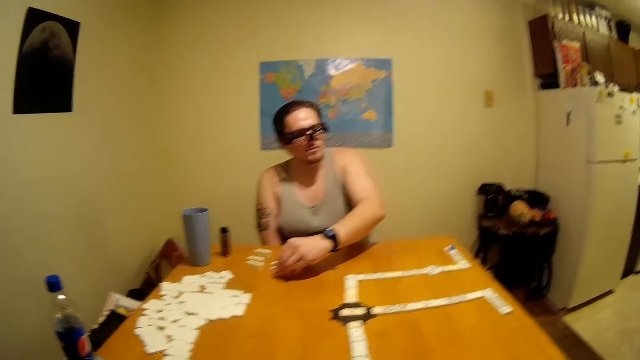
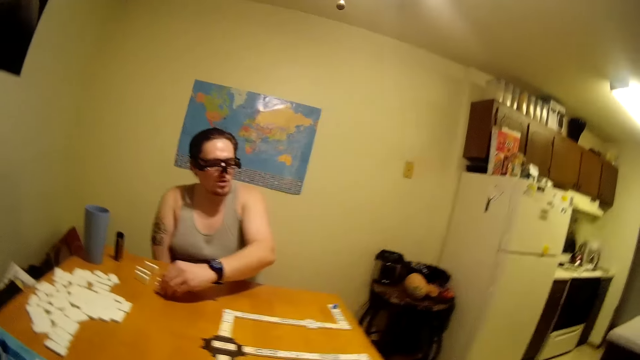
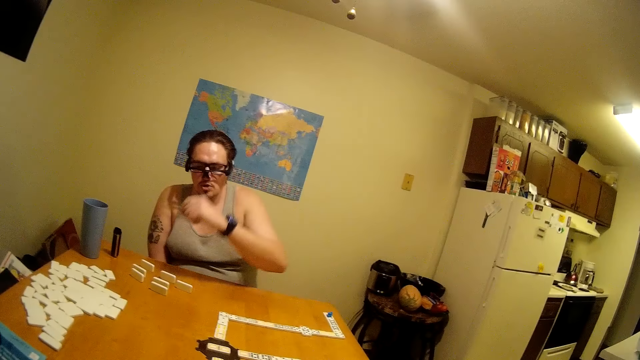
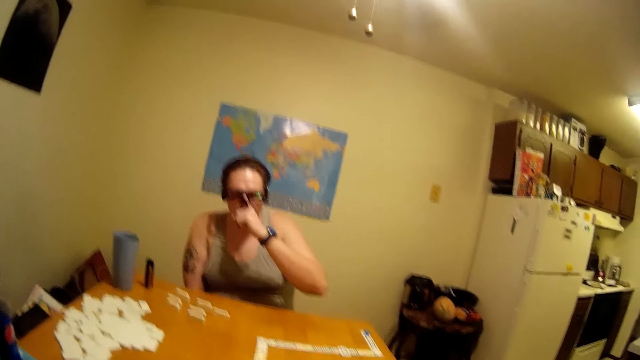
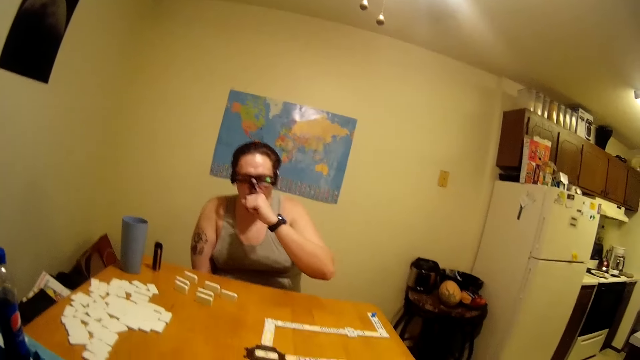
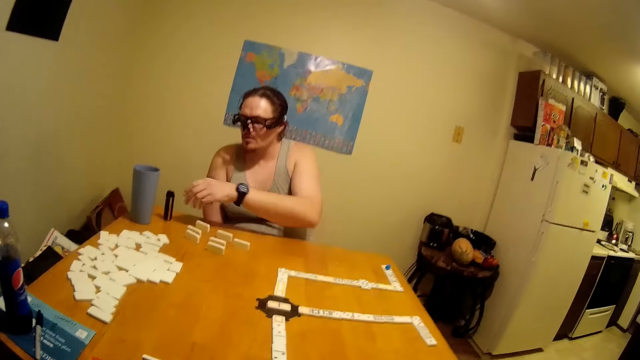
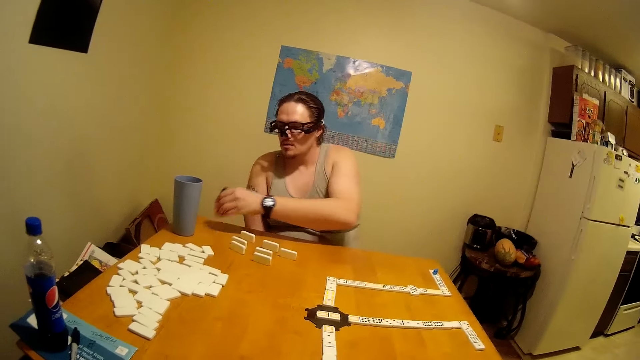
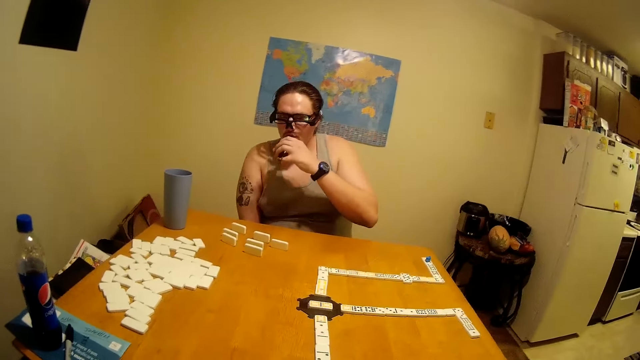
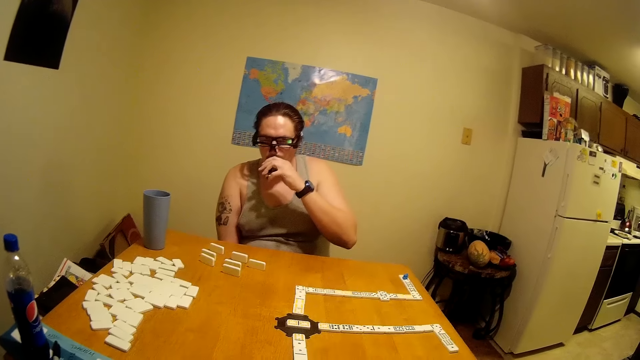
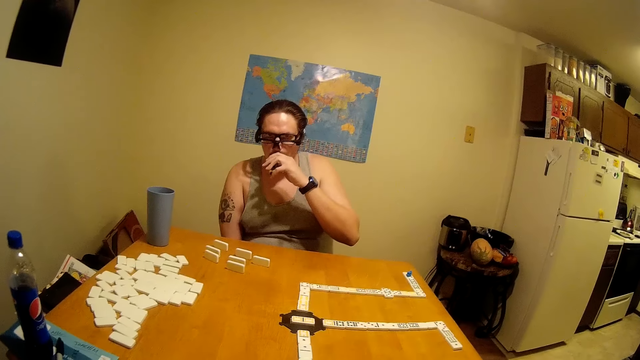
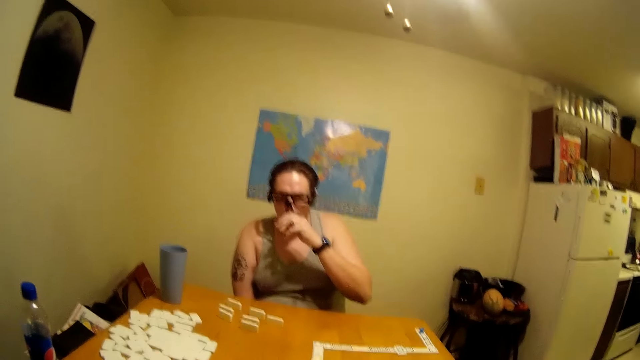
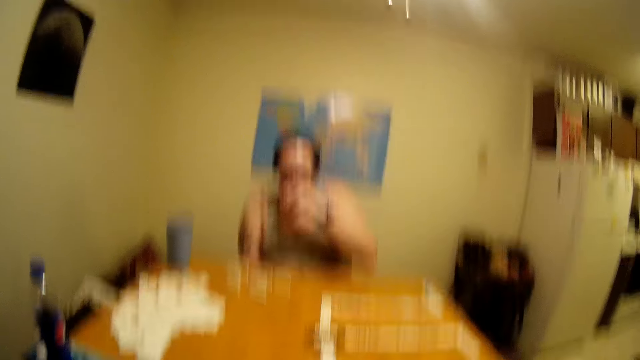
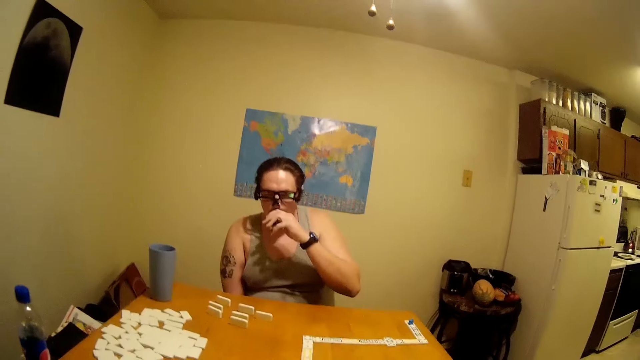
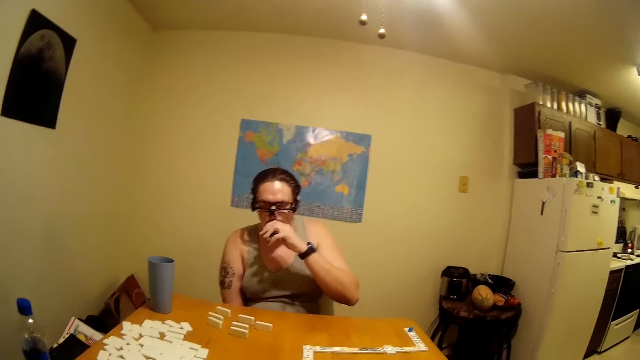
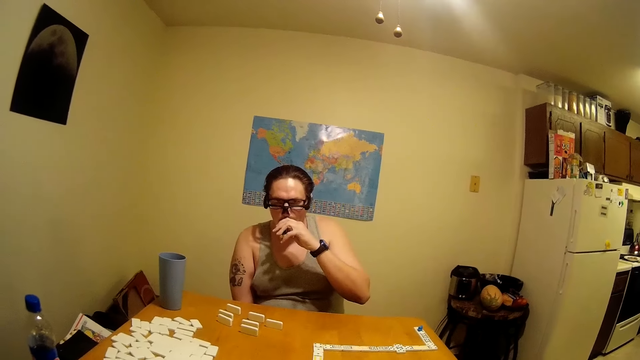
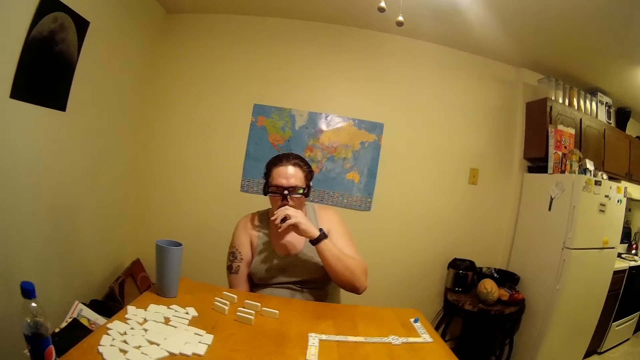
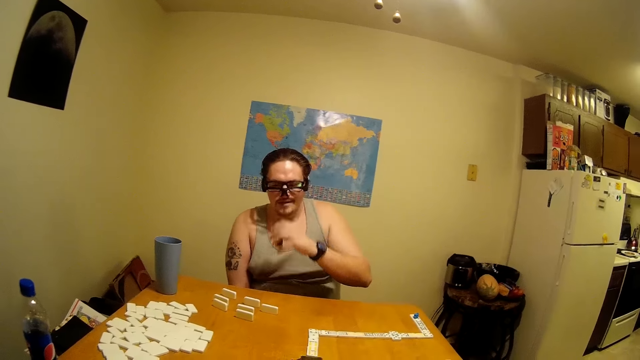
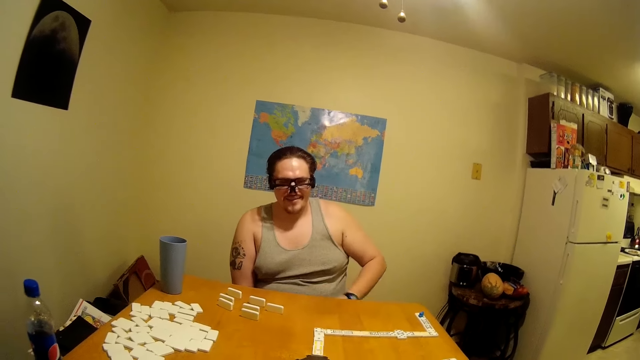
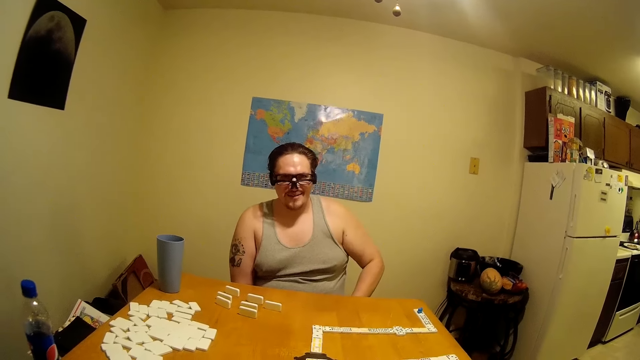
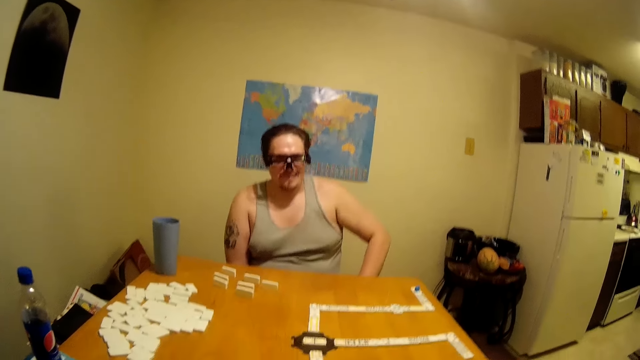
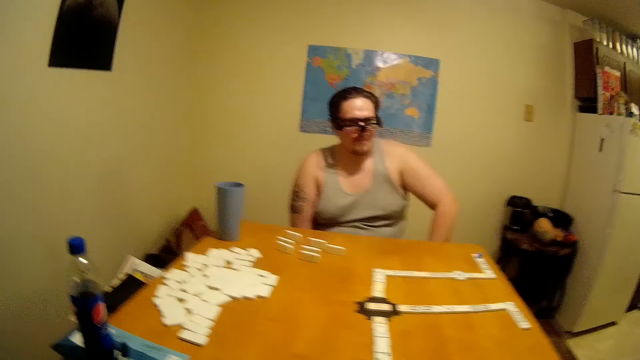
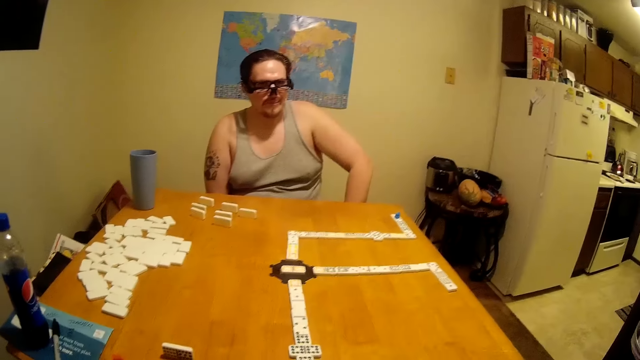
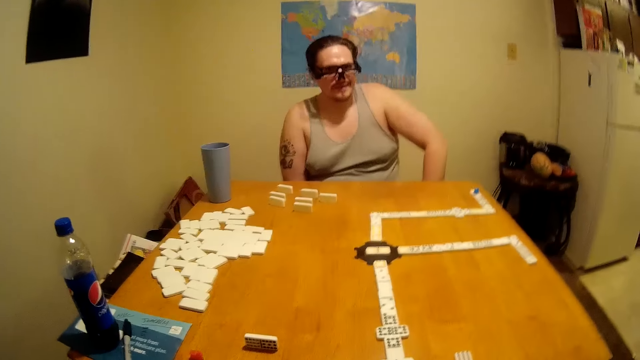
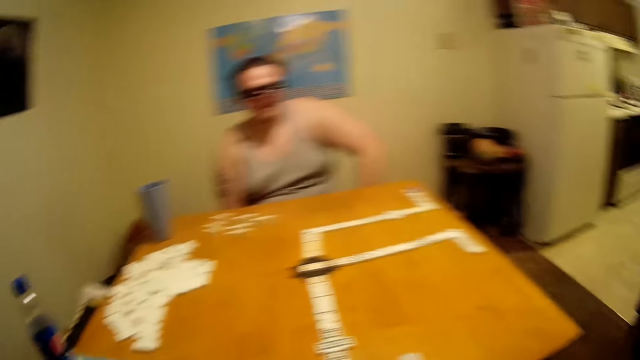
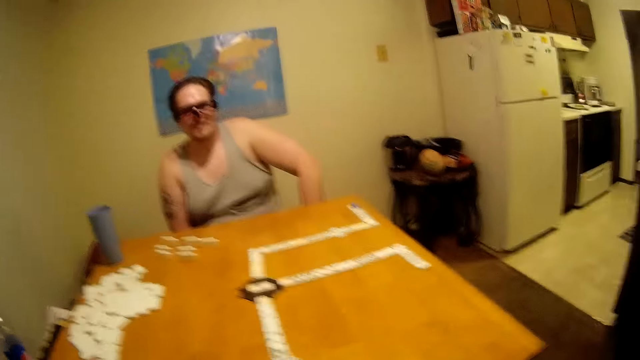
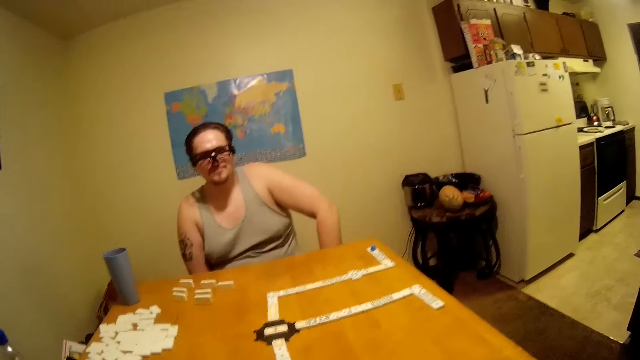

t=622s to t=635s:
A man puts his hand on his mouth. The man picks an inhaler from the table. The man puts the inhaler on his mouth. The camera wearer removes the object from the mouth.

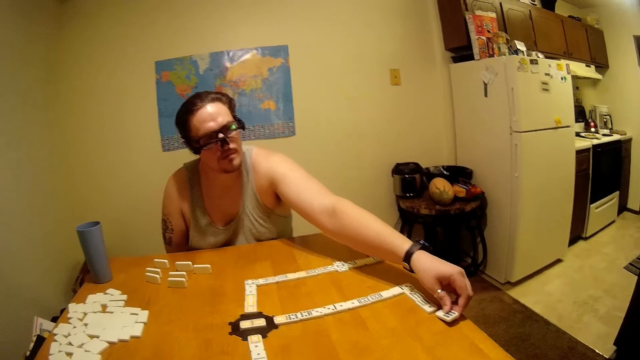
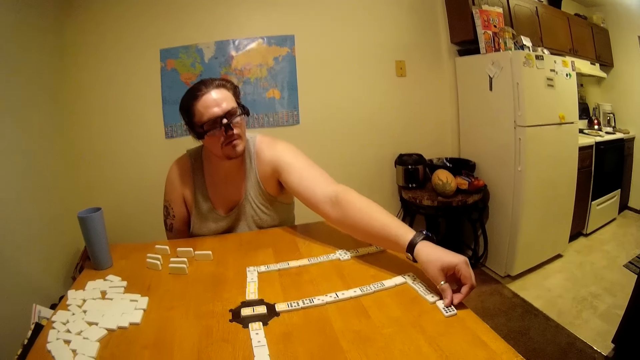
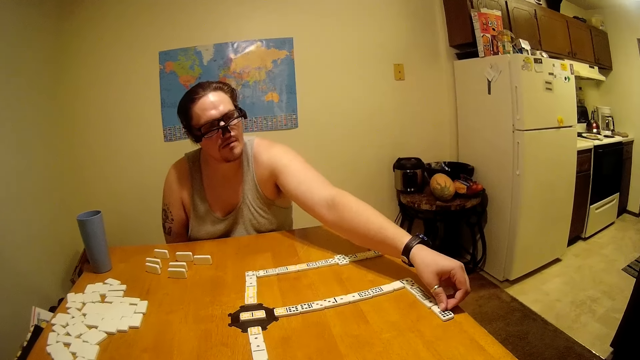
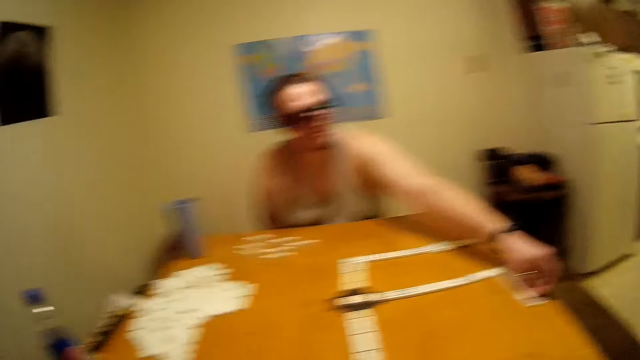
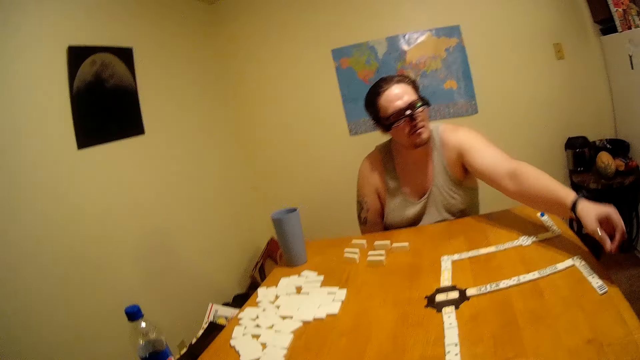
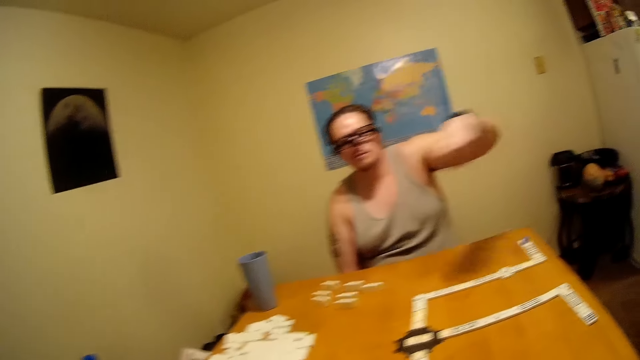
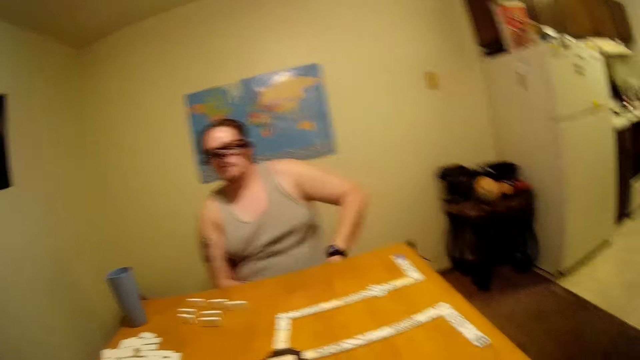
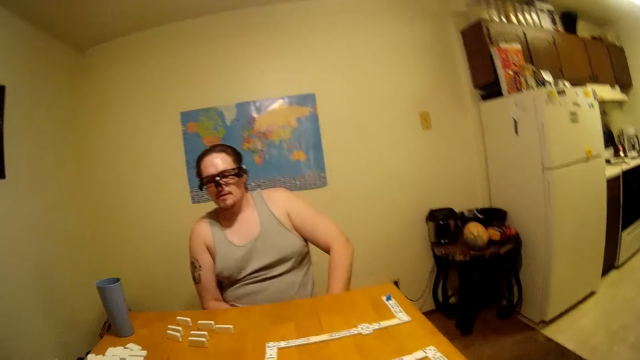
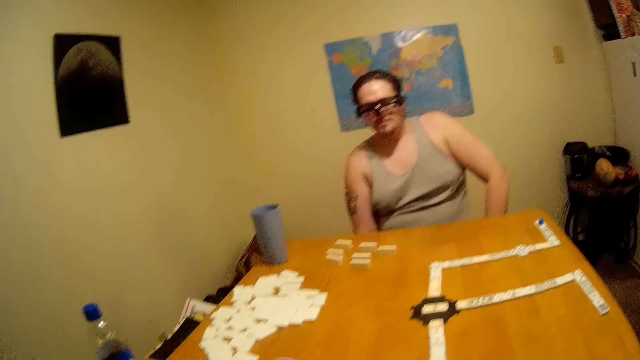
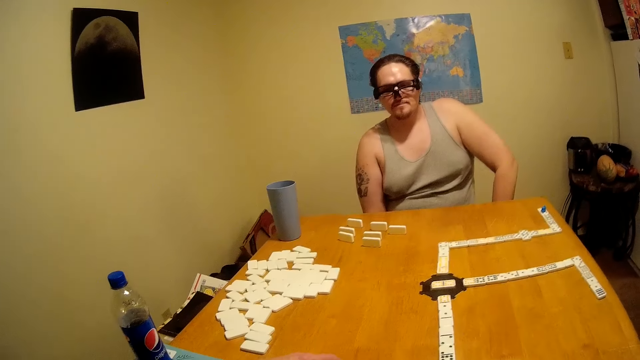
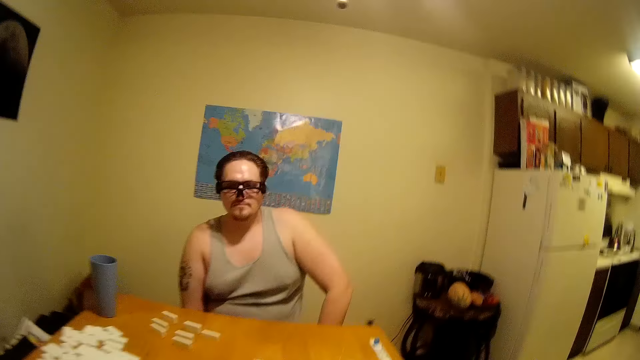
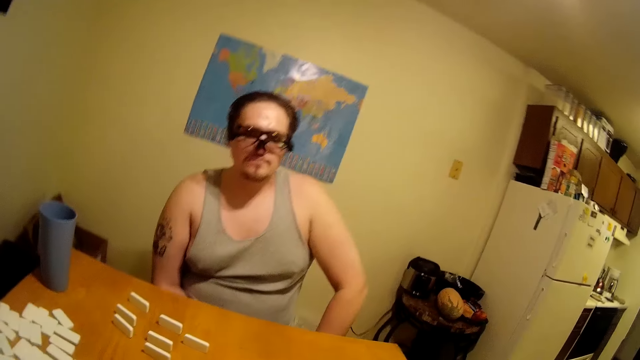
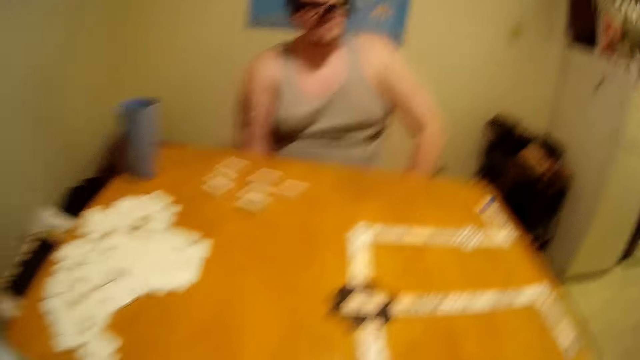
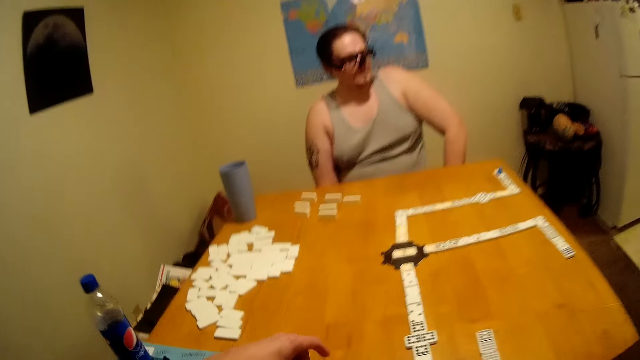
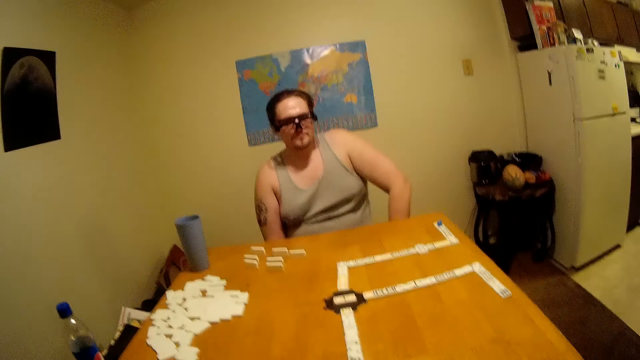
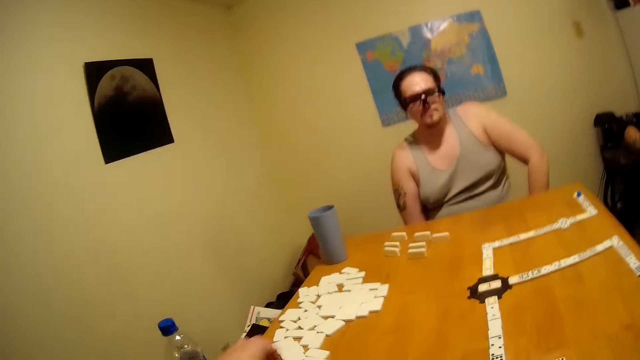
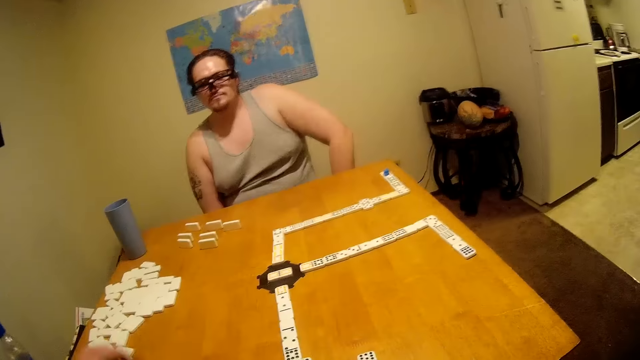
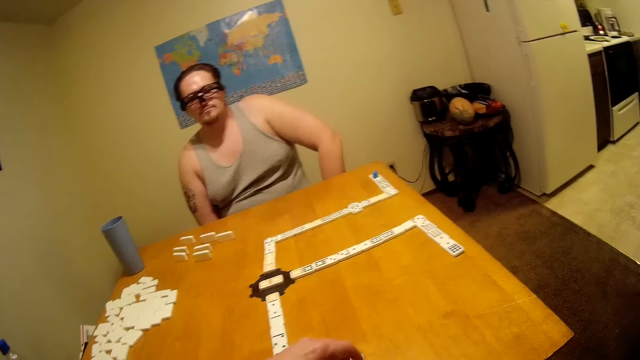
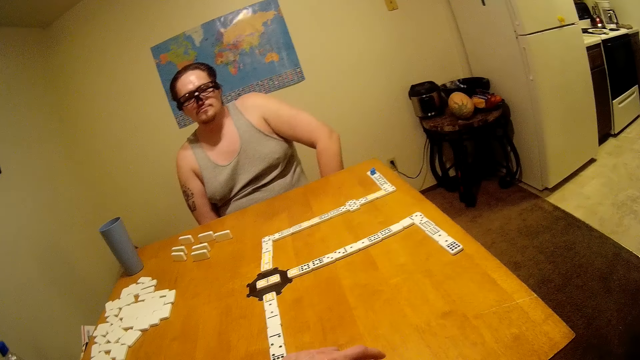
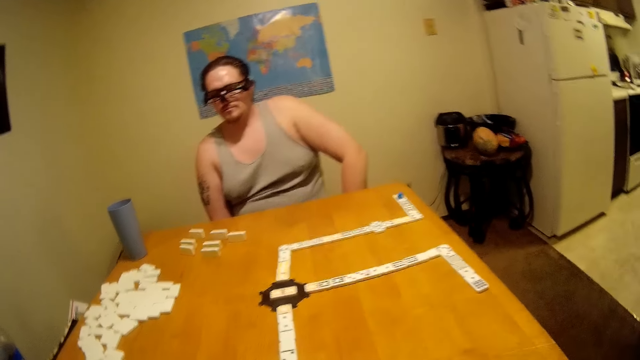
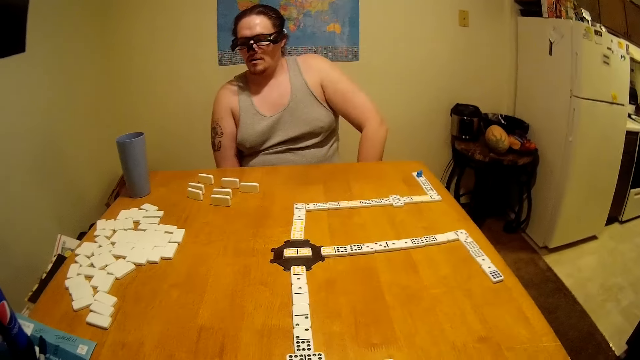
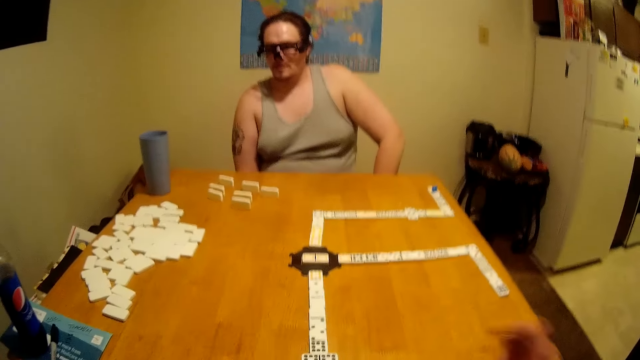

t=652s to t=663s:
A man puts a tile on the table. The camera wearer plays dominoes on the table. They put a tile on the table.
